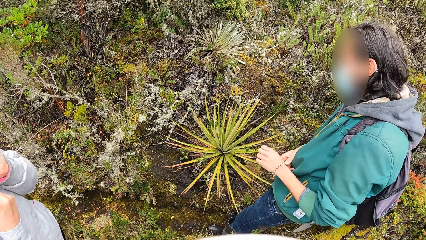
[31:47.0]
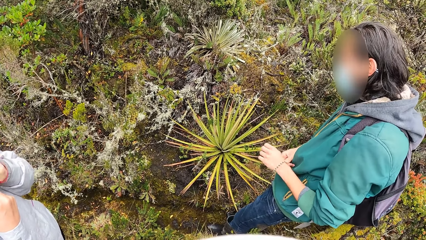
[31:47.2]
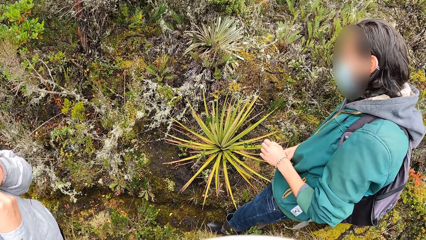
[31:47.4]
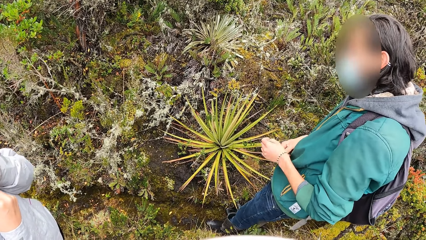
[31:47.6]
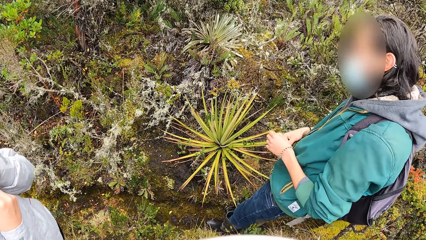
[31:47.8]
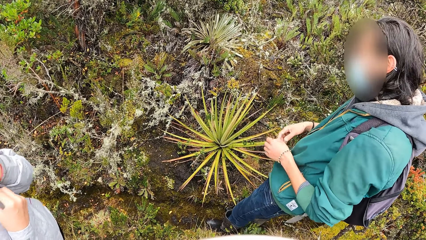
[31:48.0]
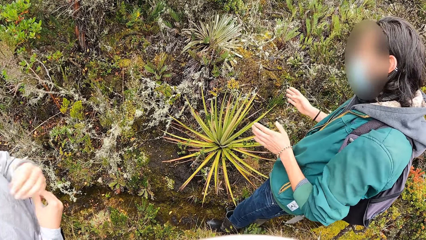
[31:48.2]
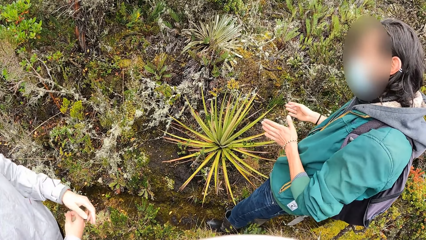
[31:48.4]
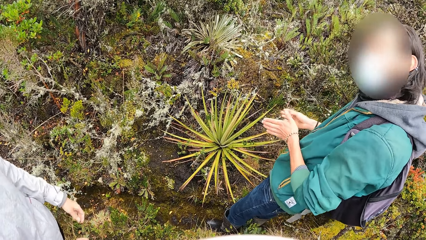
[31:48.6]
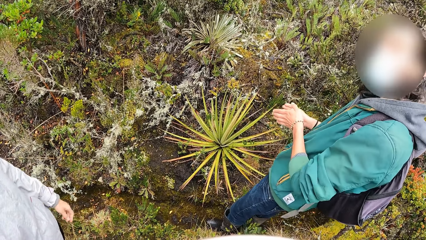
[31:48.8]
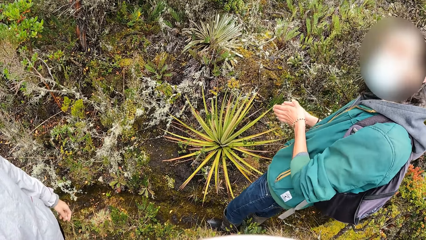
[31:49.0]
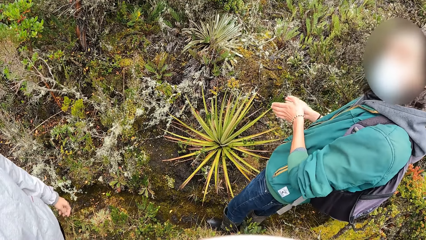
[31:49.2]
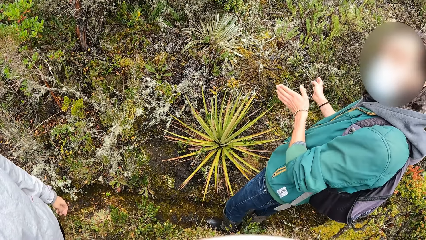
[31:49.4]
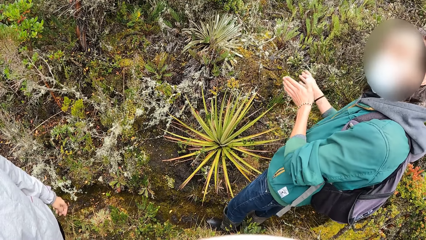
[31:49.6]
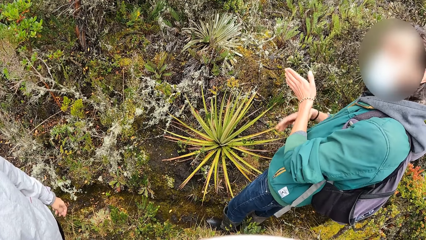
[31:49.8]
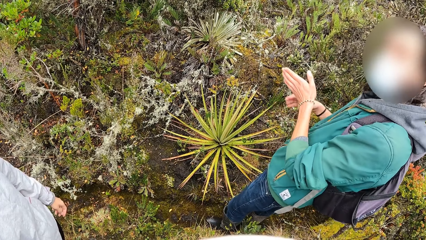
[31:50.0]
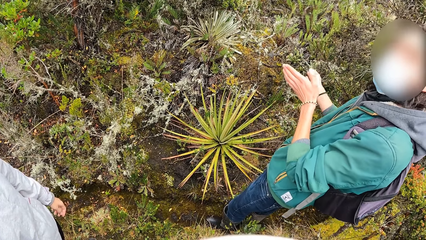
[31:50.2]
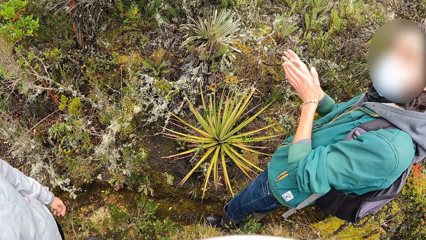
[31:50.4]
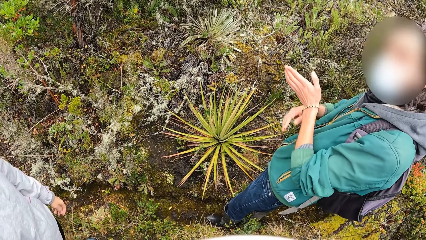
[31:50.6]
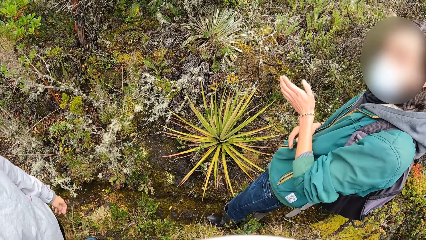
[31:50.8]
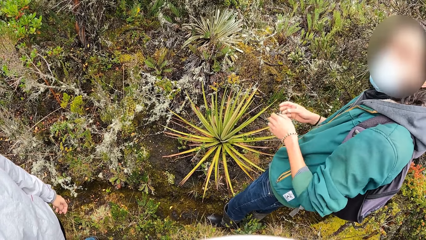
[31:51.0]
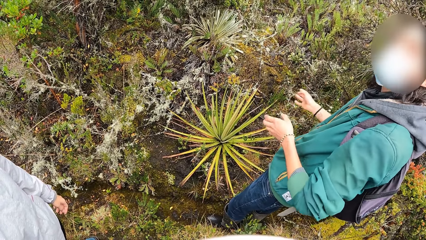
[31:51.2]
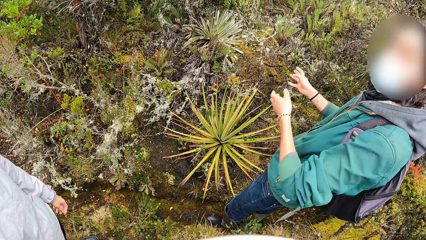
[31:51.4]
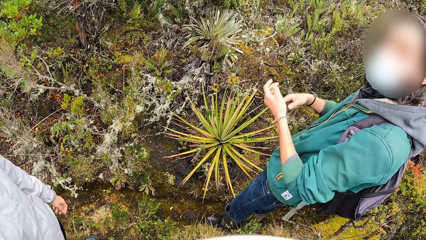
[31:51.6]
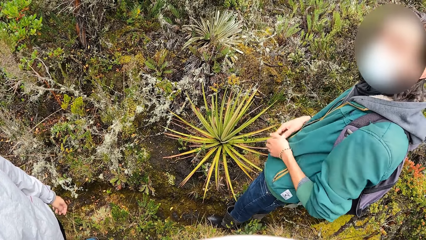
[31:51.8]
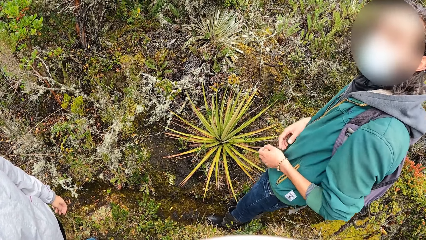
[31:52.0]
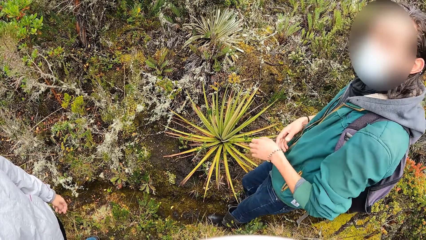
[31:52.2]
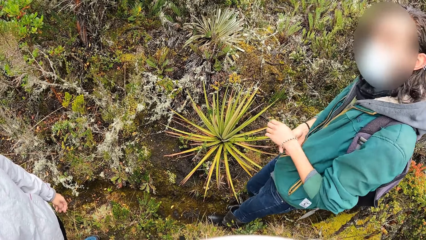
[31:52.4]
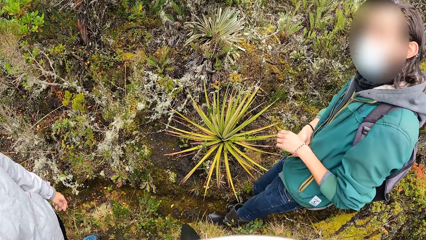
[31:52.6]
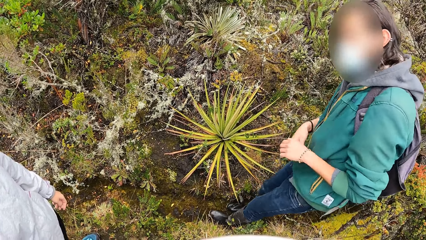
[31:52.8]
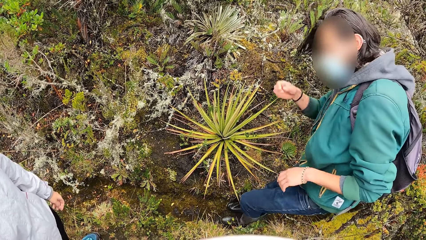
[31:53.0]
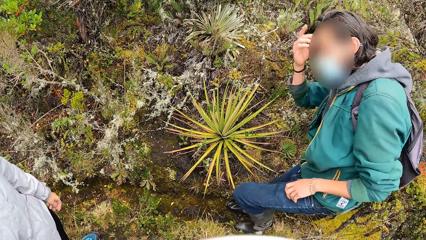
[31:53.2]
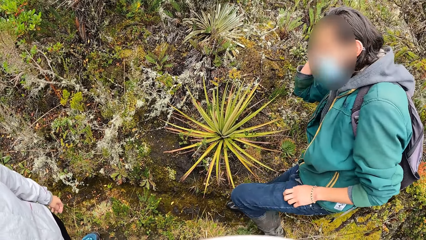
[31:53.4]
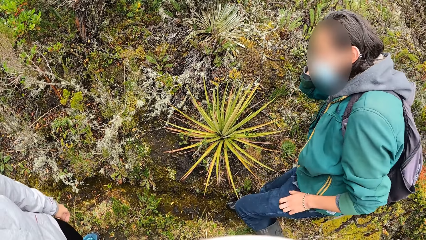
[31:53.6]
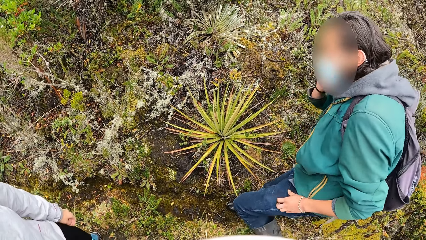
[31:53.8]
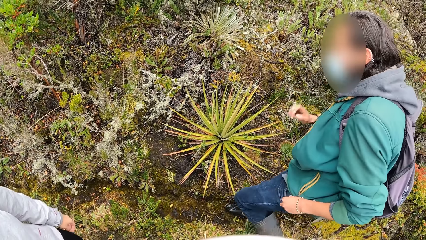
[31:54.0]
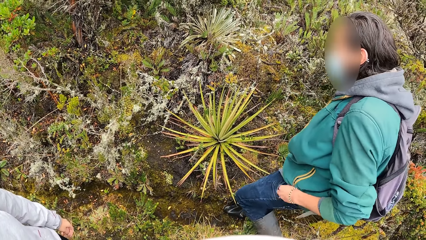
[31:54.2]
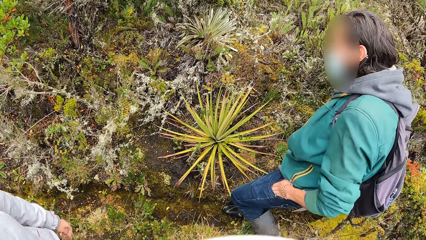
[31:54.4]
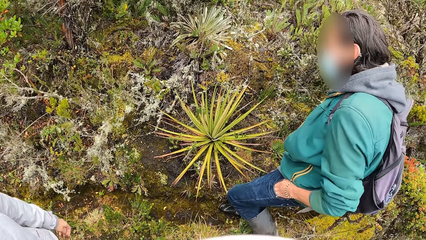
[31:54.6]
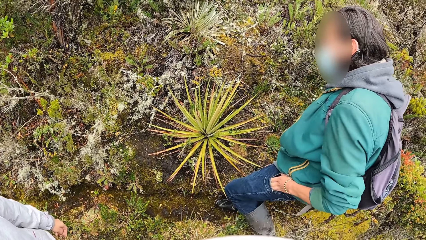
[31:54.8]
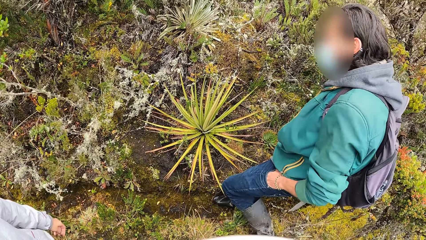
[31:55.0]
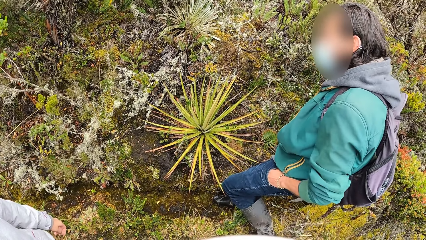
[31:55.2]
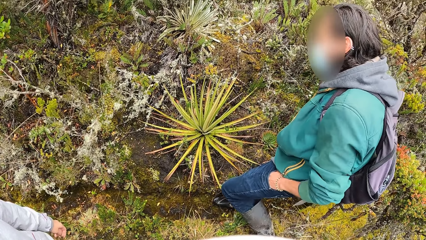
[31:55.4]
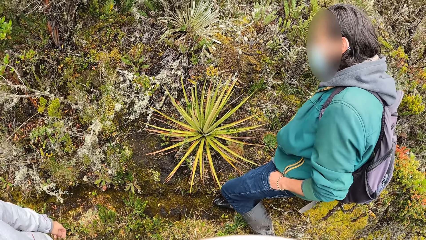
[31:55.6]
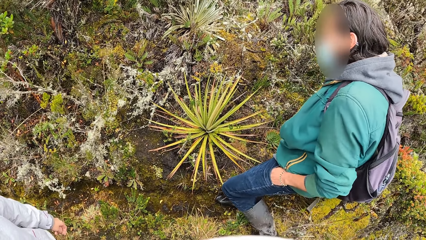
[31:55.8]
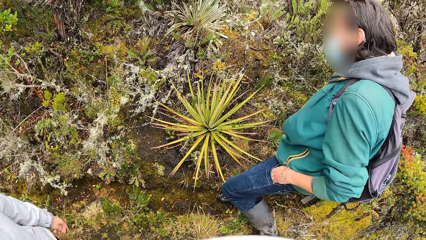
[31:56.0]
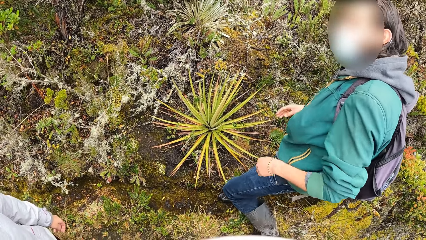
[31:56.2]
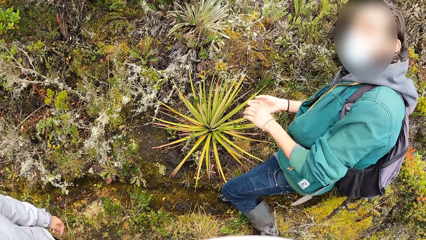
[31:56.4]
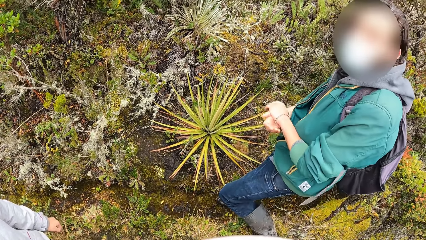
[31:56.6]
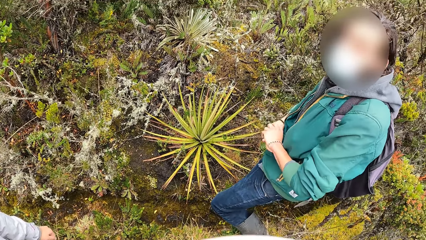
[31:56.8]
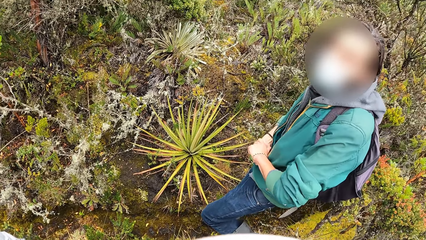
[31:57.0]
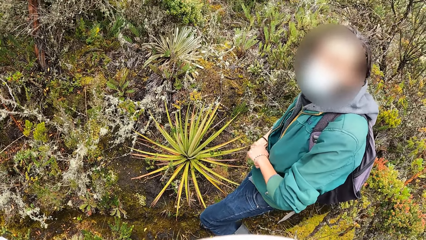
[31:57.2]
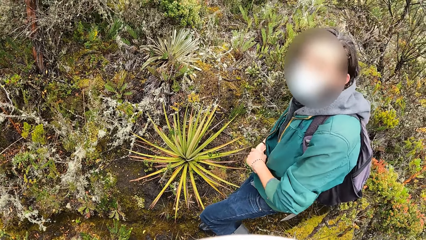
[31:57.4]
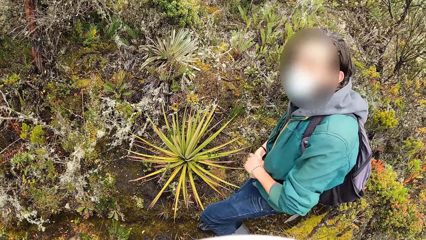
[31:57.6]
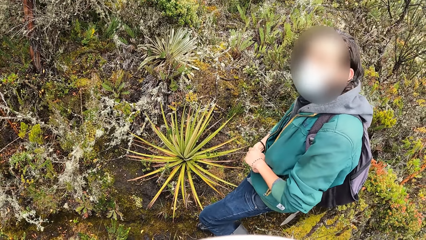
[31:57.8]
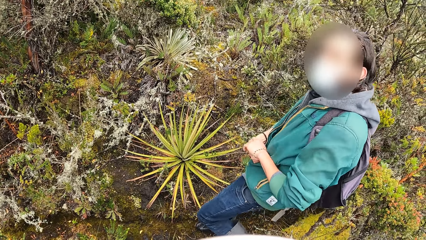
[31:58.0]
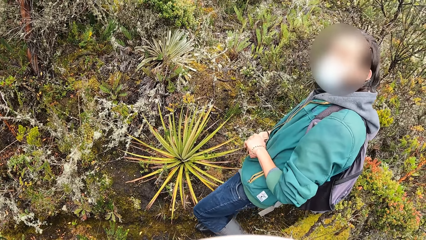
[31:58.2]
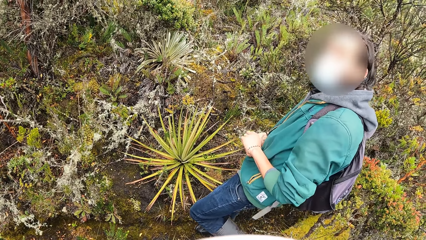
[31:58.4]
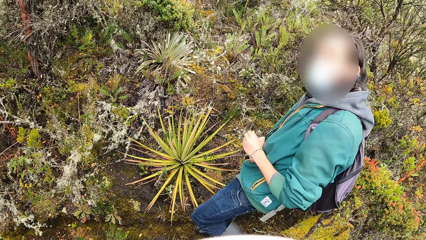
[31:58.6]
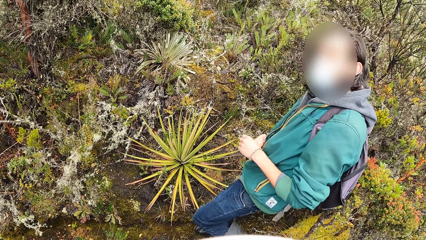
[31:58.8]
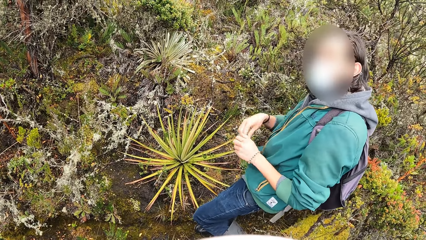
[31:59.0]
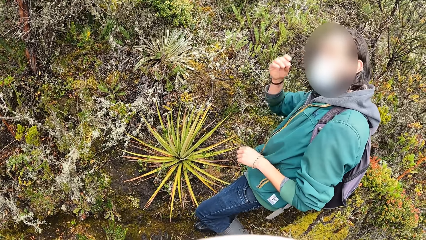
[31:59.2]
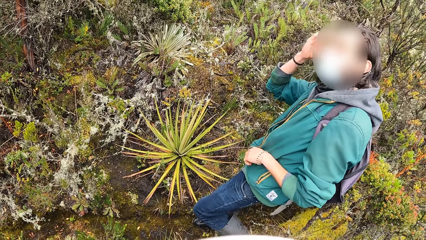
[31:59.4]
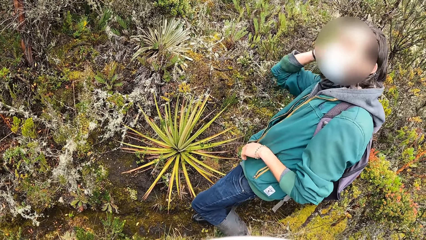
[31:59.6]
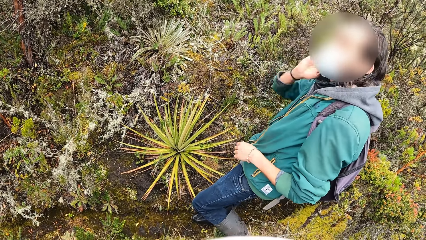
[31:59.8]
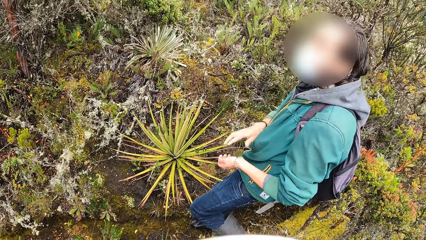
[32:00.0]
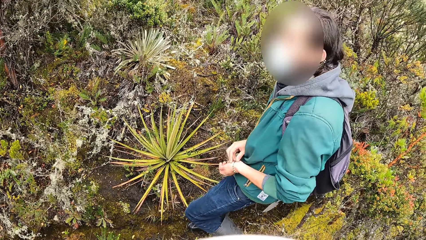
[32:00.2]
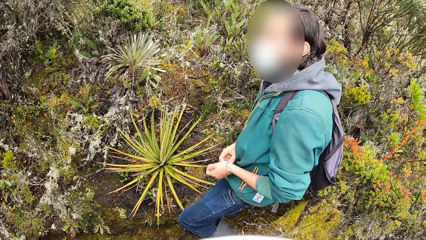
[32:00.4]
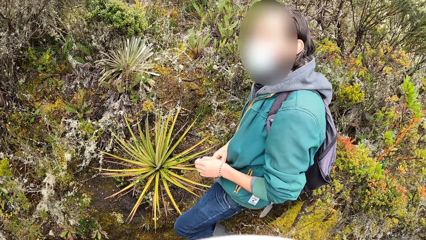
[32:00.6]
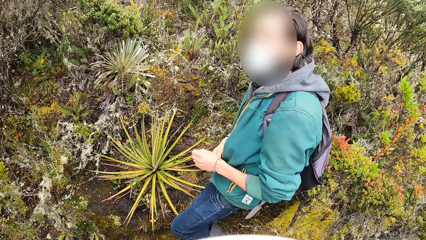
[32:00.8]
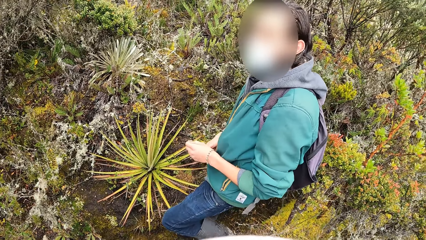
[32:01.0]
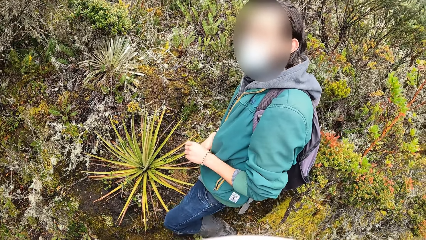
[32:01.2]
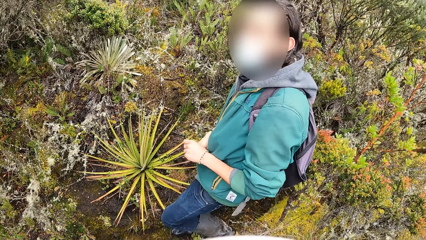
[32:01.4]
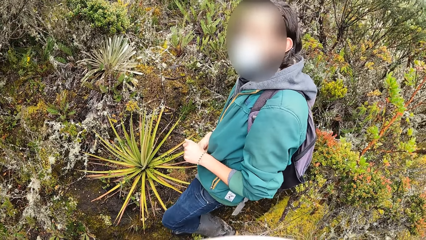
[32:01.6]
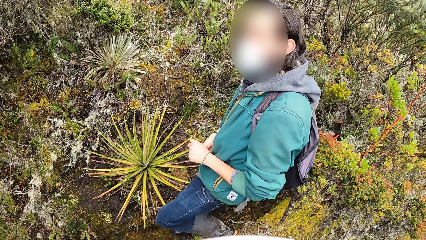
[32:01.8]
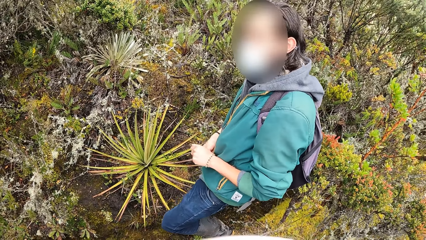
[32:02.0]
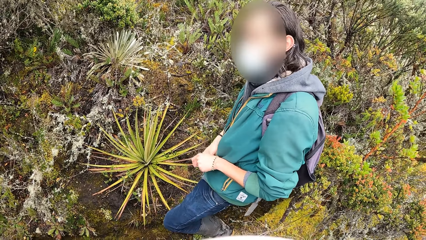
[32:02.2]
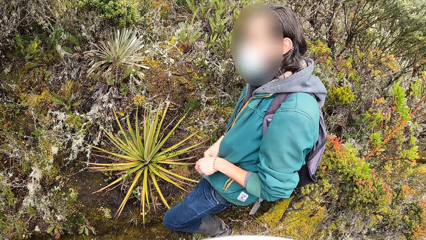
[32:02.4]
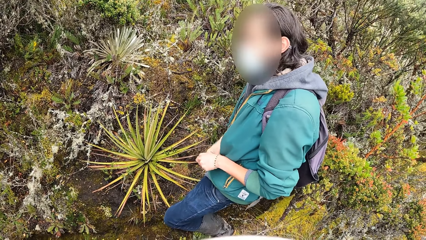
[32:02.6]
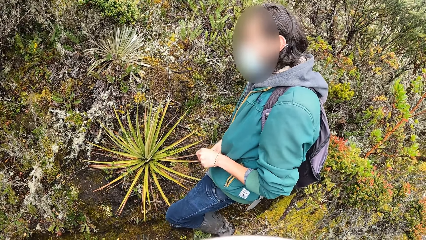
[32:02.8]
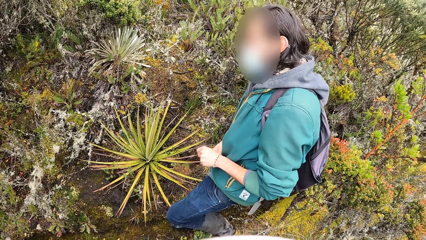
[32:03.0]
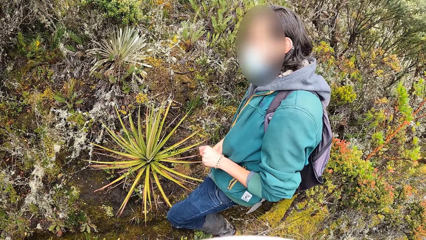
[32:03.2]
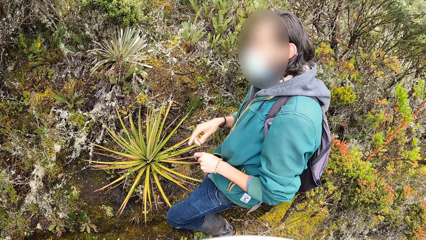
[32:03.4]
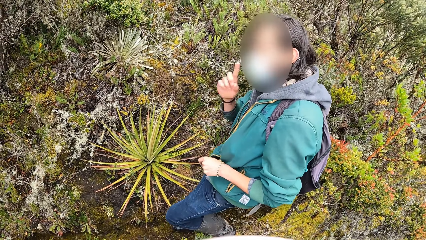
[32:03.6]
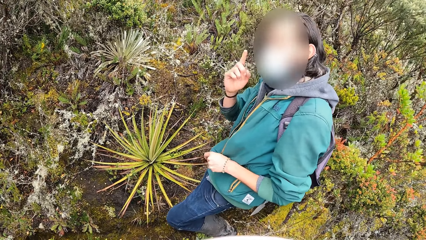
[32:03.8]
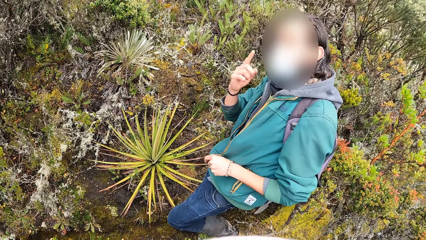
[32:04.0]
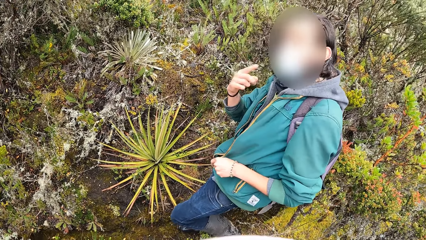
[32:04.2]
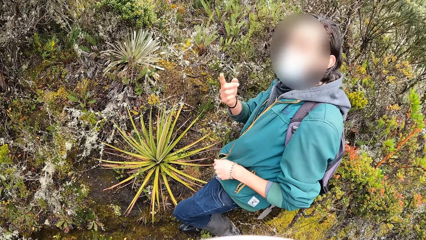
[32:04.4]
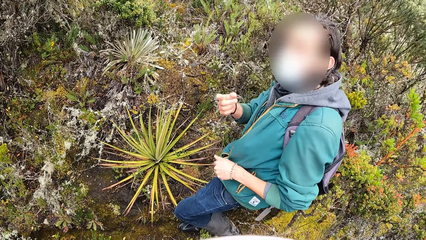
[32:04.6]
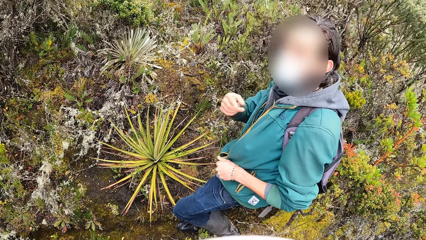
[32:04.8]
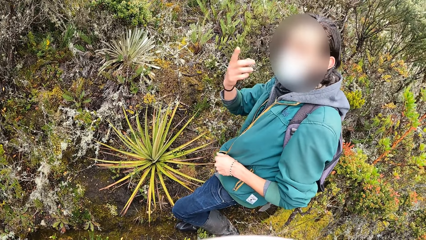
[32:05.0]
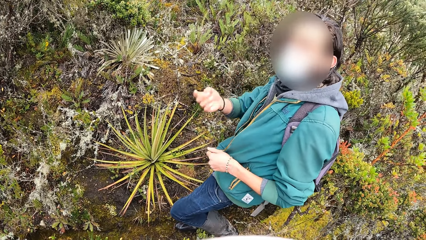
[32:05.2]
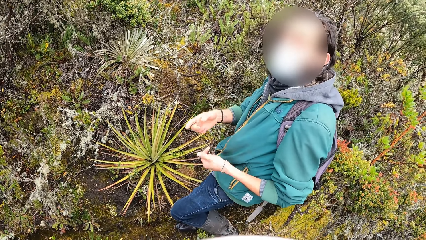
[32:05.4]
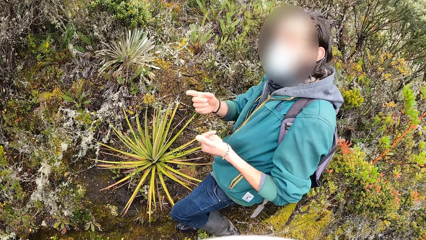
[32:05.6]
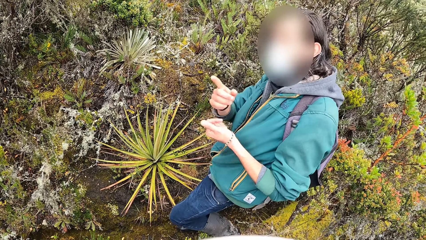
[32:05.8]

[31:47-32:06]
The camera wearer looks around. They interact with a woman.
